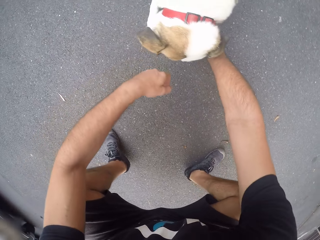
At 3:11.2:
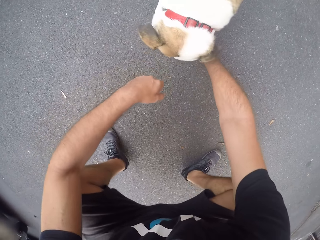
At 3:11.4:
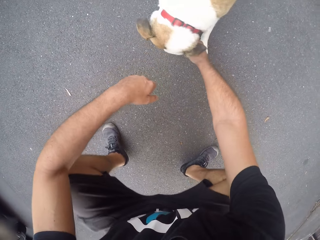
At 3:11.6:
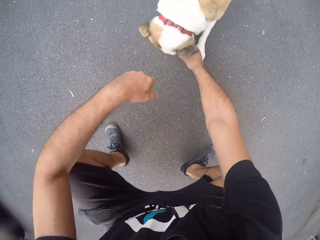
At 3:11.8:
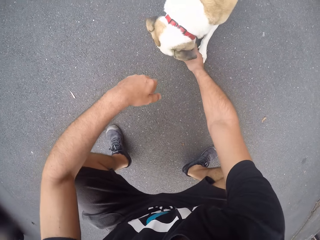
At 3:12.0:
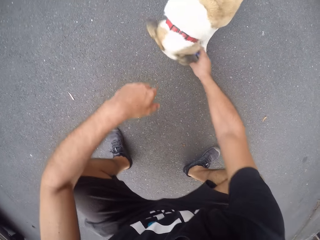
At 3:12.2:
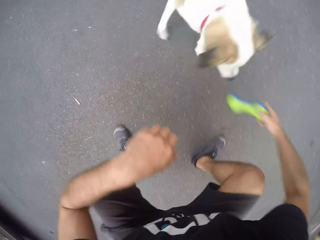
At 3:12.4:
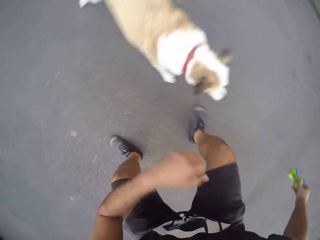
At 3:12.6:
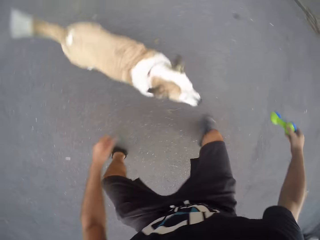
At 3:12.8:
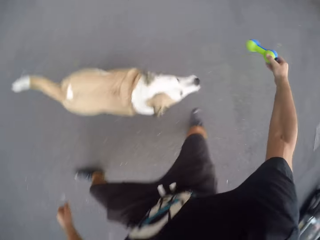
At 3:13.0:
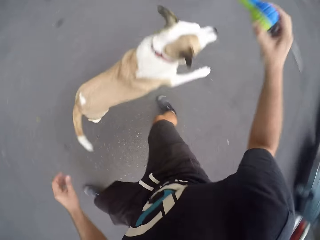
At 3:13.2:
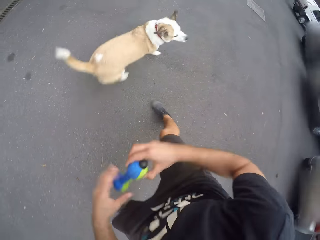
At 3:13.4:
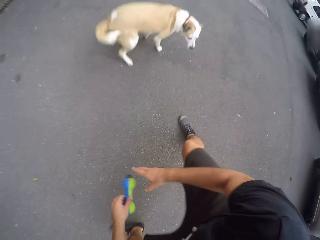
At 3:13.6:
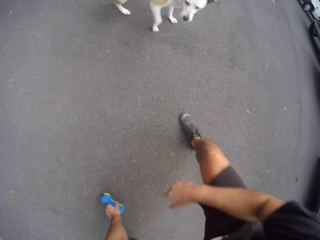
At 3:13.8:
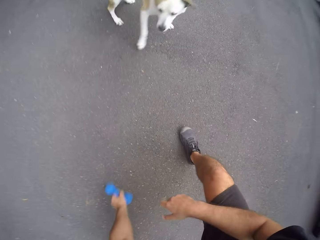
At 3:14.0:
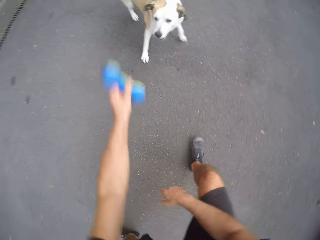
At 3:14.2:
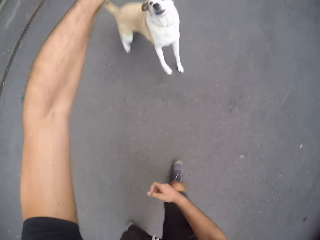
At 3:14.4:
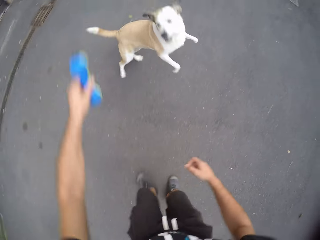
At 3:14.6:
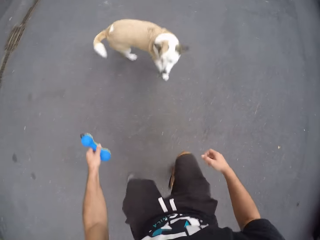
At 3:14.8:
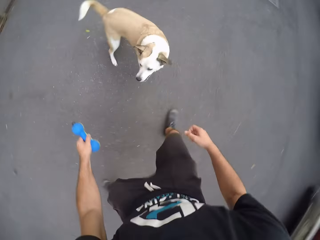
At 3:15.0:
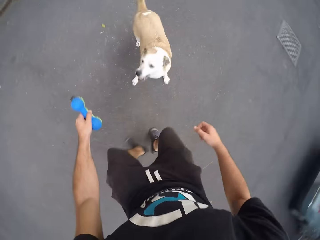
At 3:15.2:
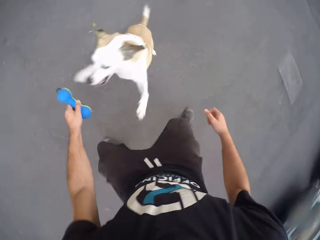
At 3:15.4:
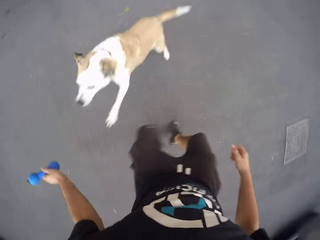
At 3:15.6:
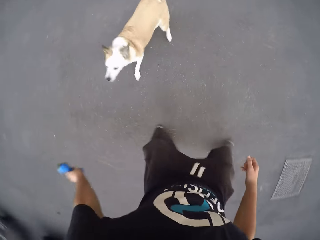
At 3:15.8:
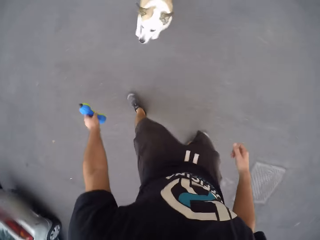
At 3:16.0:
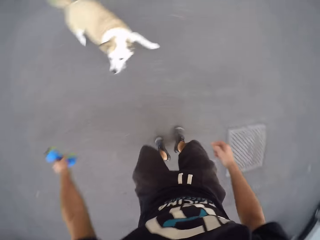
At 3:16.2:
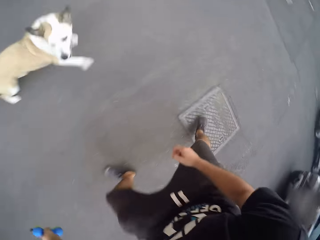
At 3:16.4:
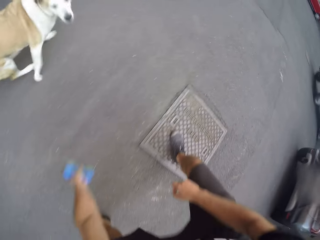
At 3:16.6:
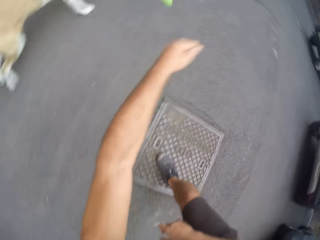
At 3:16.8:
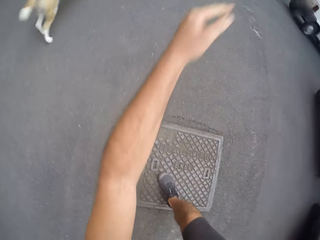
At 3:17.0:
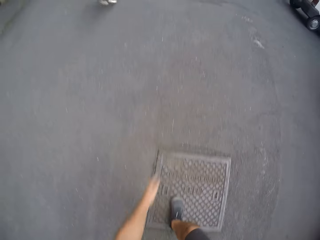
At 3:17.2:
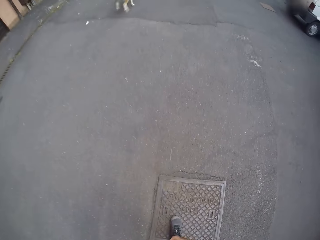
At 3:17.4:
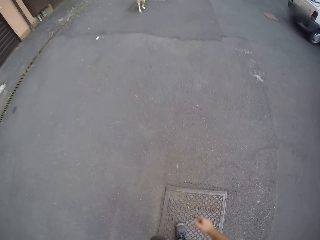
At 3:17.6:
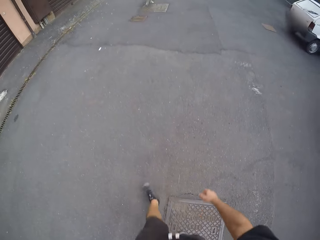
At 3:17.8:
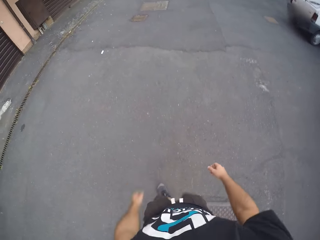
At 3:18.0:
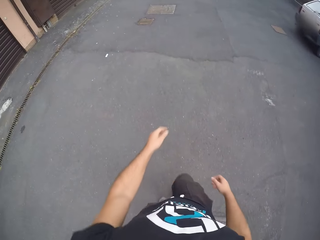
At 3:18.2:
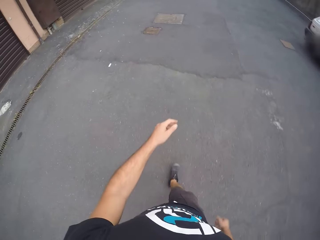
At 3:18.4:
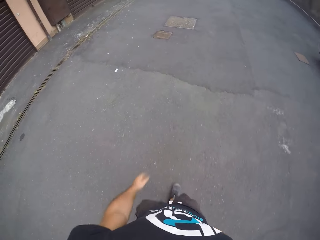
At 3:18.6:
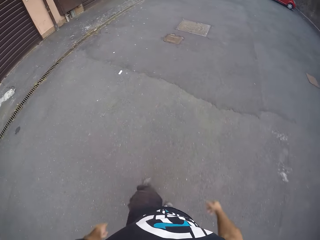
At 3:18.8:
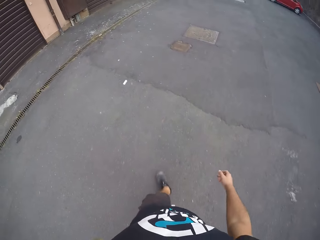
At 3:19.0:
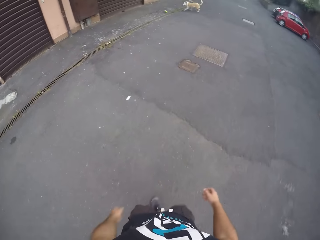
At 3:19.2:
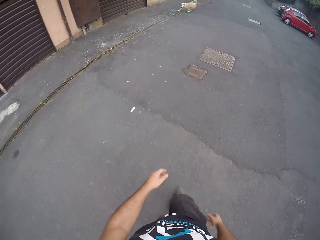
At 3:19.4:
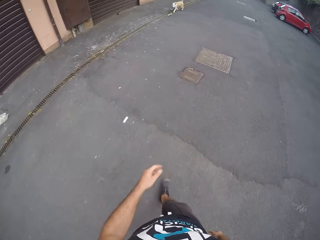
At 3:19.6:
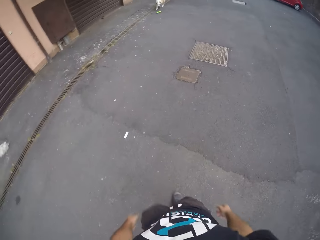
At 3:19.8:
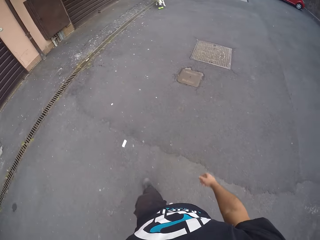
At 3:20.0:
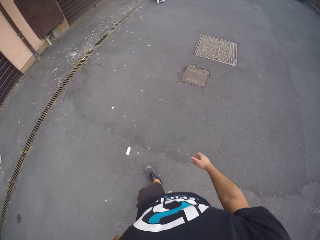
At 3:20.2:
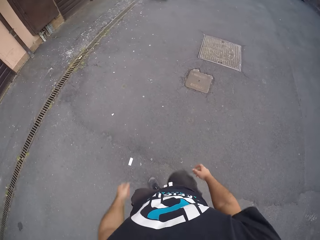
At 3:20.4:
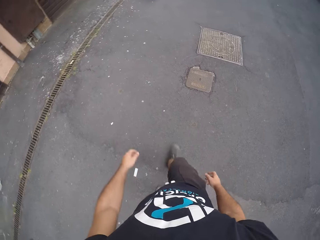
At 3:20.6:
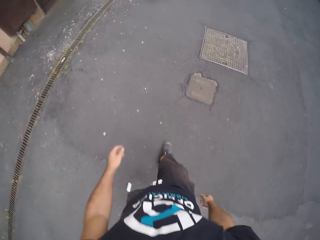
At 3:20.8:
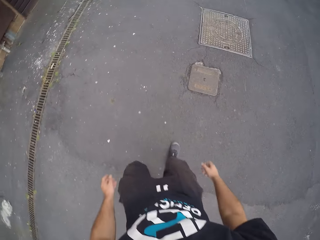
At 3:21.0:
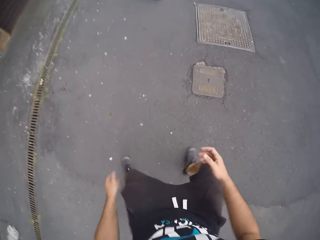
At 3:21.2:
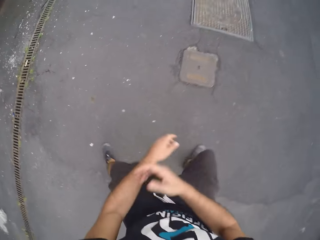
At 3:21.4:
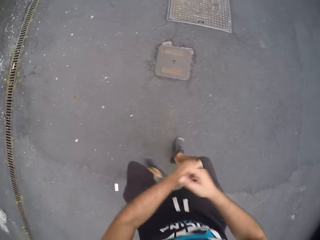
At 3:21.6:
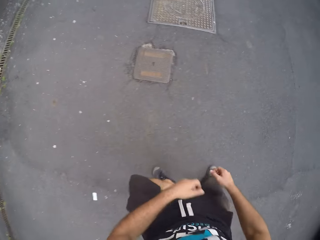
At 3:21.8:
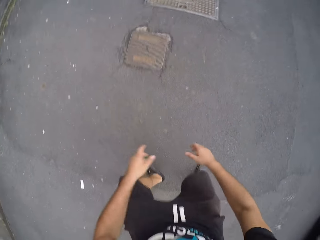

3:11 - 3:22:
The camera wearer picks the toy from the dog's mouth with his right hand. He holds something. He switches the toy to his left hand. He plays with the dog. The dog runs on the road. The camera wearer throws the toy on the floor. He walks around. The dog holds the toy with its mouth.

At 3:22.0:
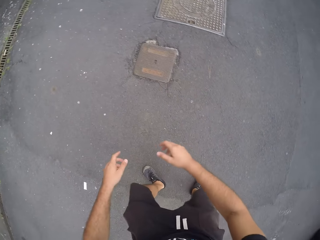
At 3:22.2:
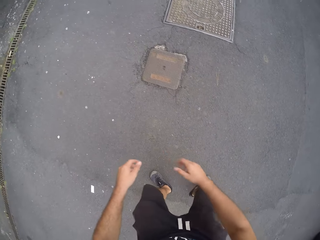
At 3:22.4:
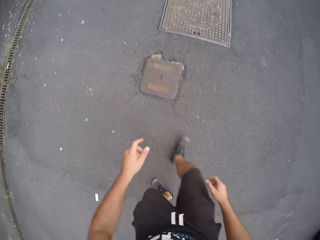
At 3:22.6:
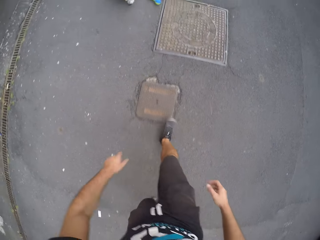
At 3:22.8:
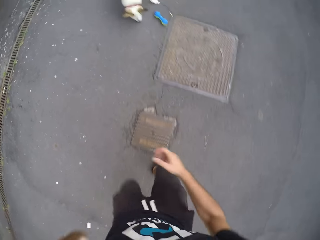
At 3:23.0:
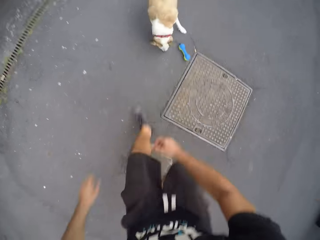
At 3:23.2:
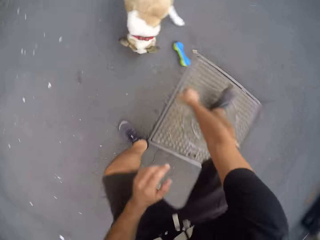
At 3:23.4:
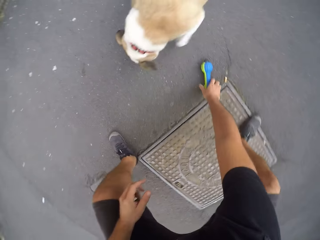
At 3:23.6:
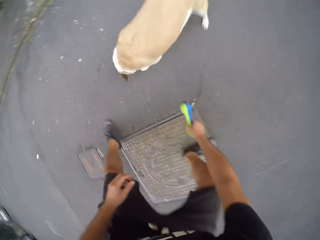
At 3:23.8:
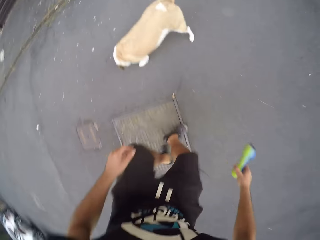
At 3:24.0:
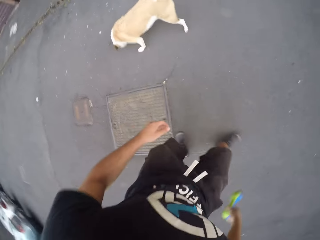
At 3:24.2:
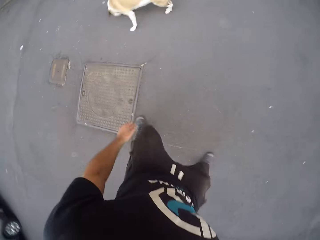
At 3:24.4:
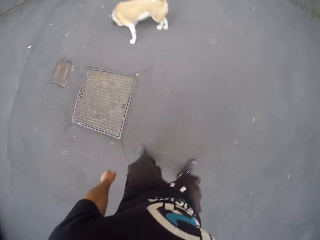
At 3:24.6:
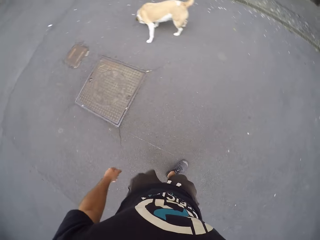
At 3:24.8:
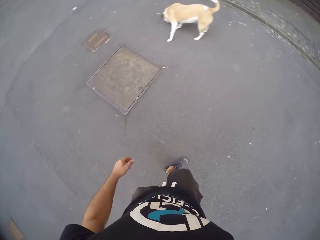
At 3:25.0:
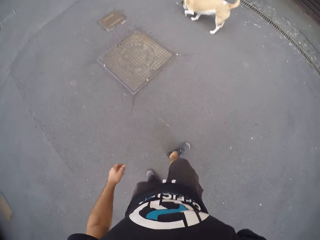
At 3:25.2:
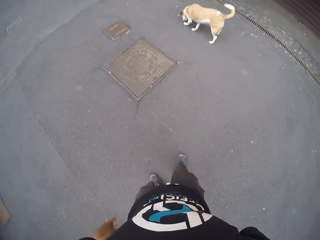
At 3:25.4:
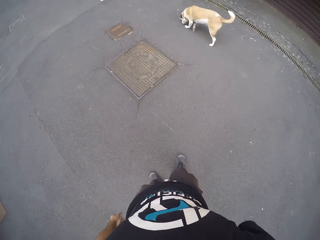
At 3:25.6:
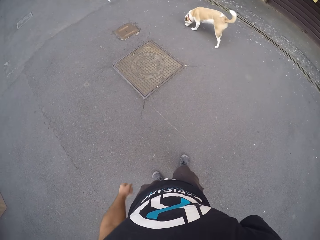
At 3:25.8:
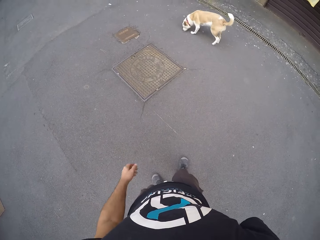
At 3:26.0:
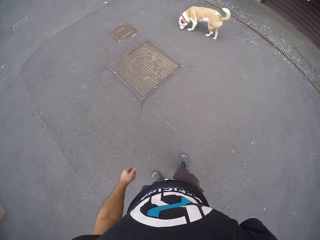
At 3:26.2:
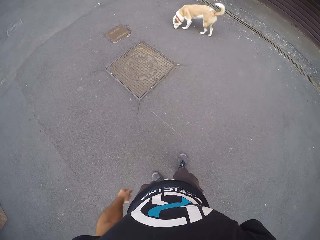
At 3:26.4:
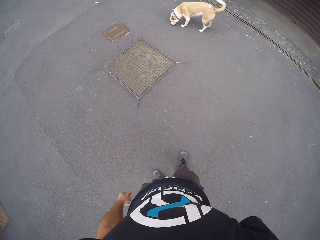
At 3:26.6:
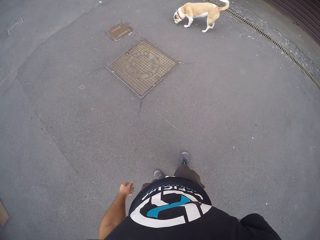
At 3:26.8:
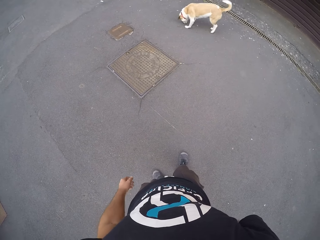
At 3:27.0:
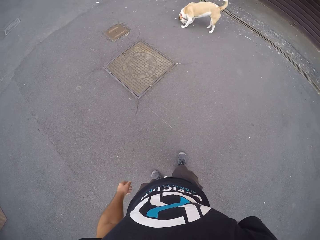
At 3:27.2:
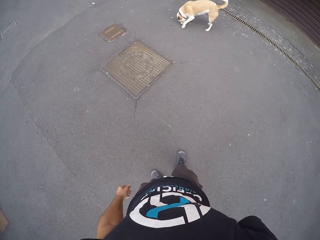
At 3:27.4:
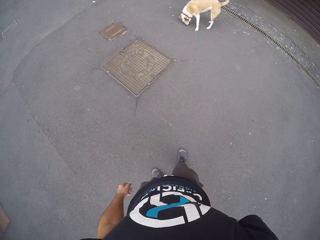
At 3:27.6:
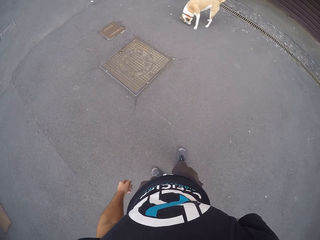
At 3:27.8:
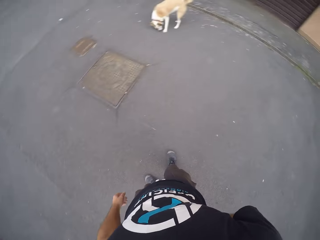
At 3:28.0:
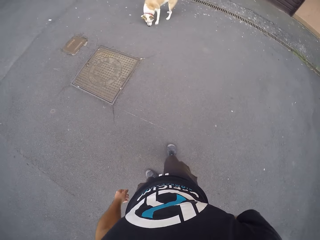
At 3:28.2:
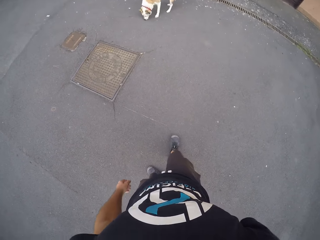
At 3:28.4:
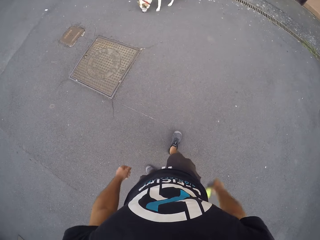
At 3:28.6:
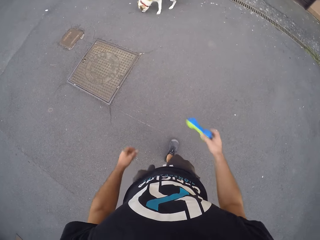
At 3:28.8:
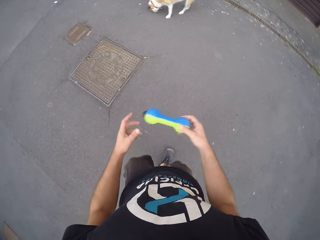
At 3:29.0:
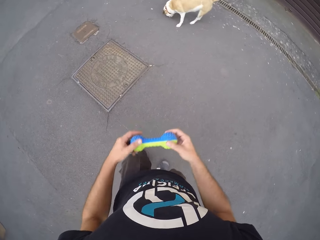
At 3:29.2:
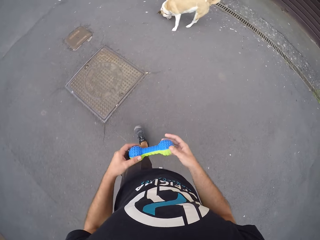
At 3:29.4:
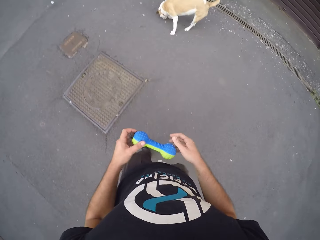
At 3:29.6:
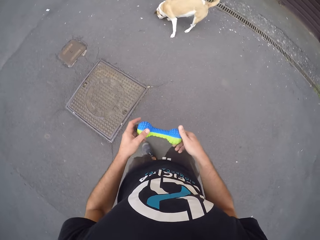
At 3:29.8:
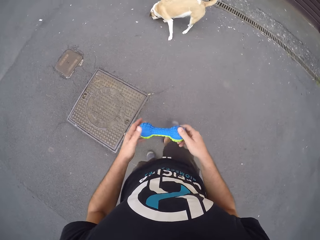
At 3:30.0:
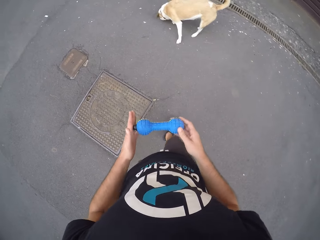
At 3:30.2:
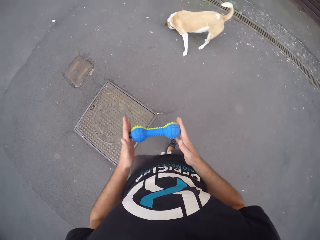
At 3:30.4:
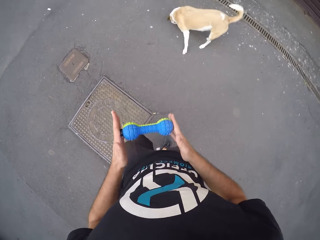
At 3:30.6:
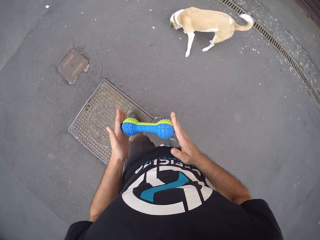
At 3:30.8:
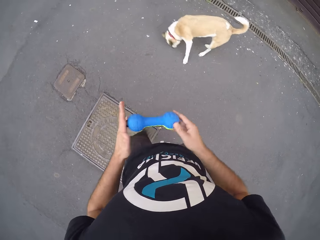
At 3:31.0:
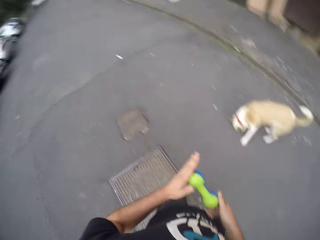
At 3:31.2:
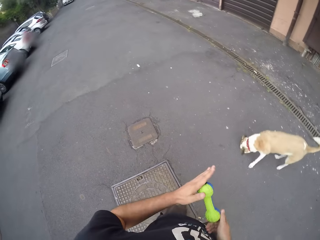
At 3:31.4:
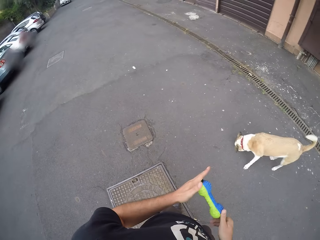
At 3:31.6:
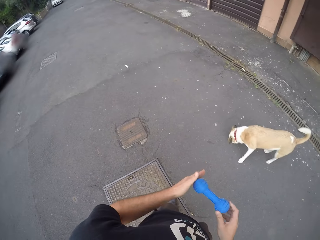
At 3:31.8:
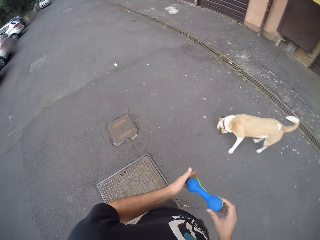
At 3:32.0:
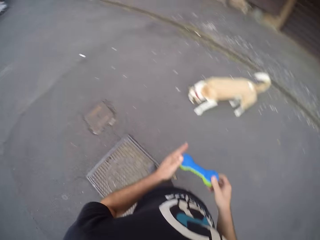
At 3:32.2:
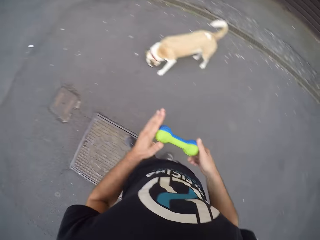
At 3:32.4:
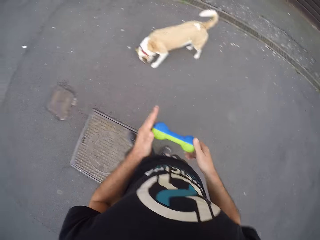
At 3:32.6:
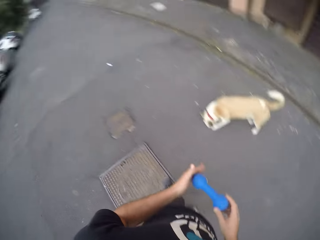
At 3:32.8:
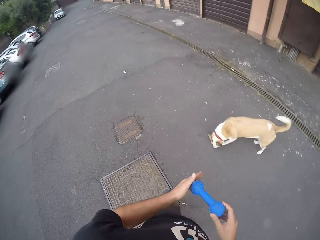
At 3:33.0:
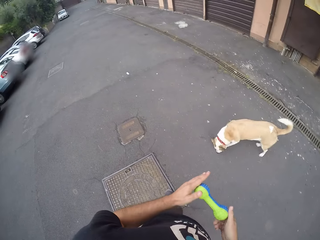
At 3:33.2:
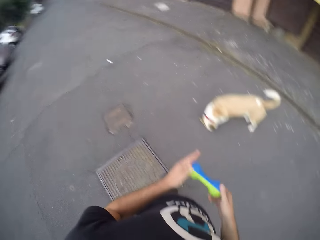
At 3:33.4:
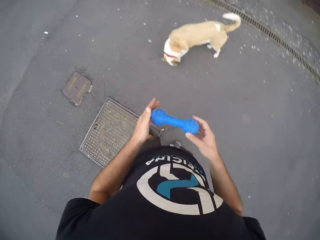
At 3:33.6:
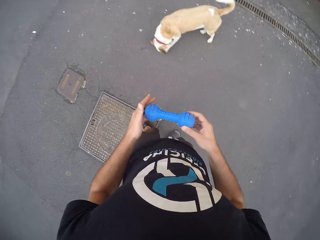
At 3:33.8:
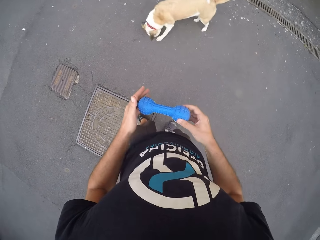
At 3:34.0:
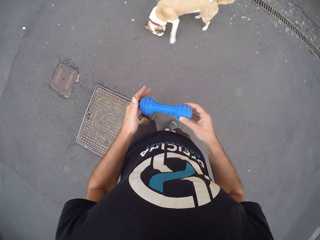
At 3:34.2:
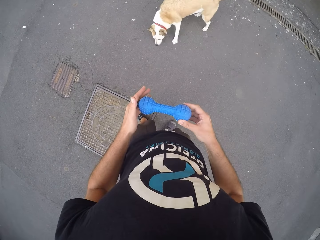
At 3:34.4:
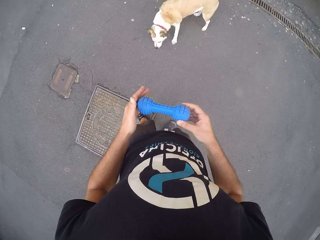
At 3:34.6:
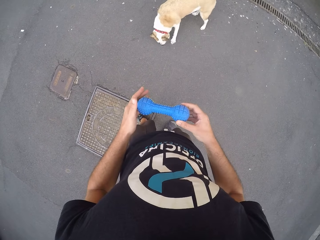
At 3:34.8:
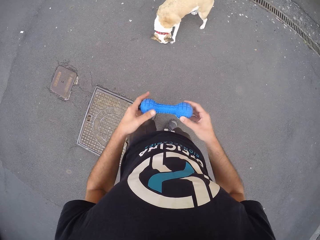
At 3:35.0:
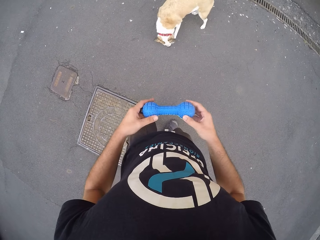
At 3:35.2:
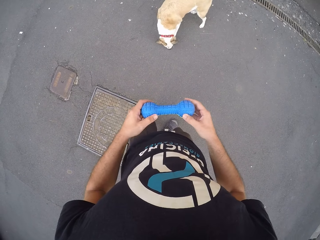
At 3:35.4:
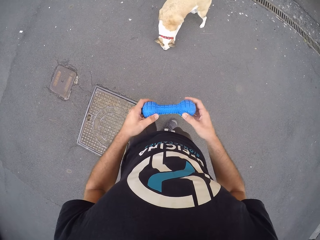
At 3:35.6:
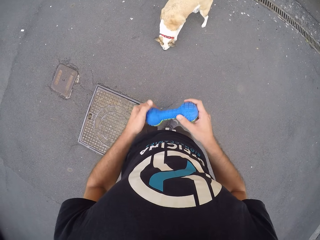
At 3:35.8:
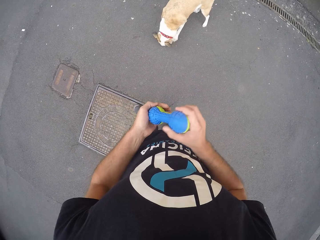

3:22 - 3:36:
The camera wearer jumps around. He walks around. He picks the toy on the floor with his right hand. He holds something. He walks around. He holds the toy with both hands. He walks around. He turns to the side. He holds something.
